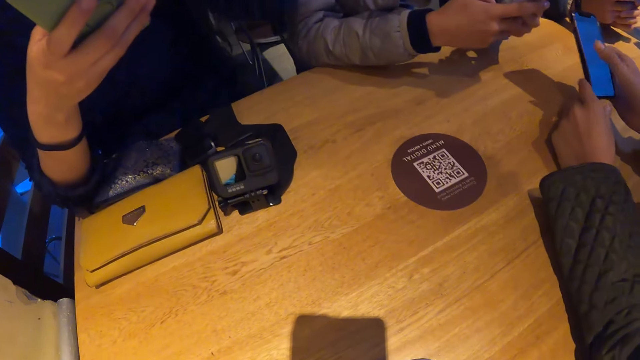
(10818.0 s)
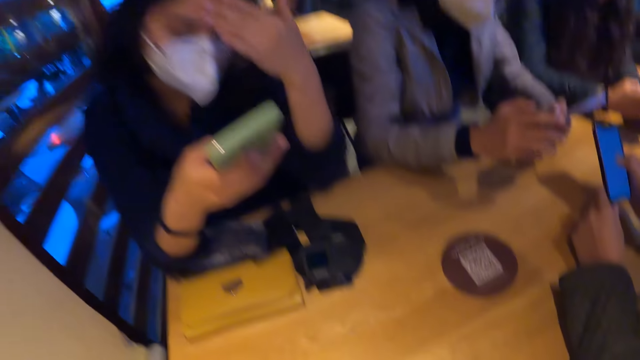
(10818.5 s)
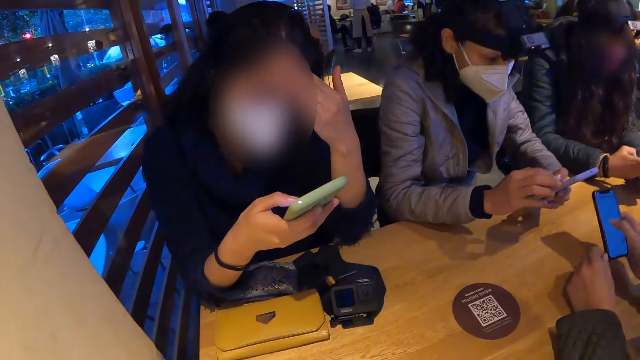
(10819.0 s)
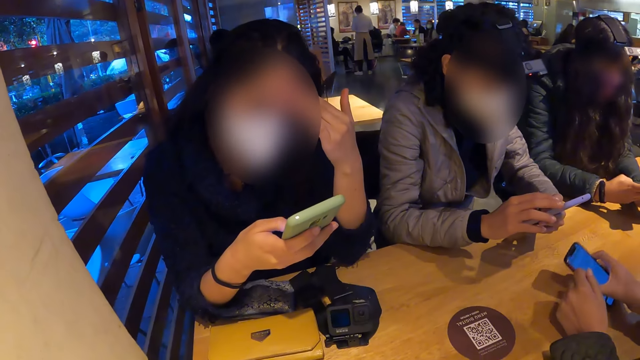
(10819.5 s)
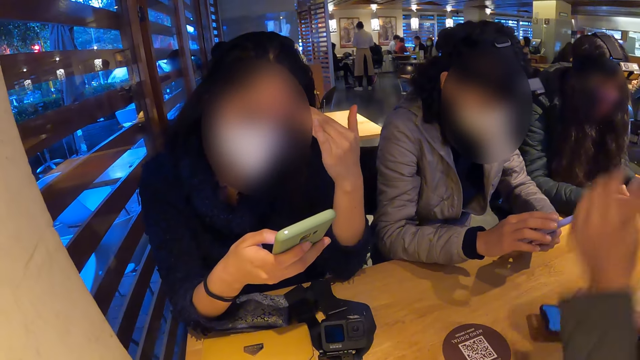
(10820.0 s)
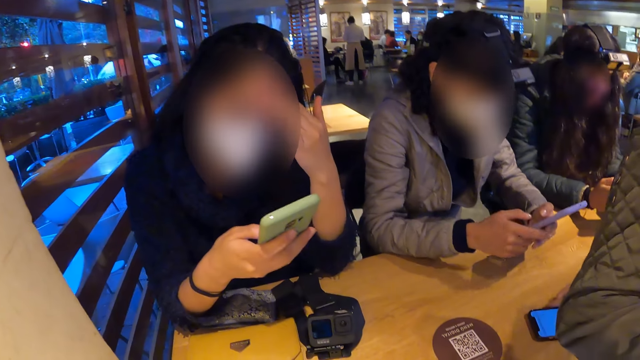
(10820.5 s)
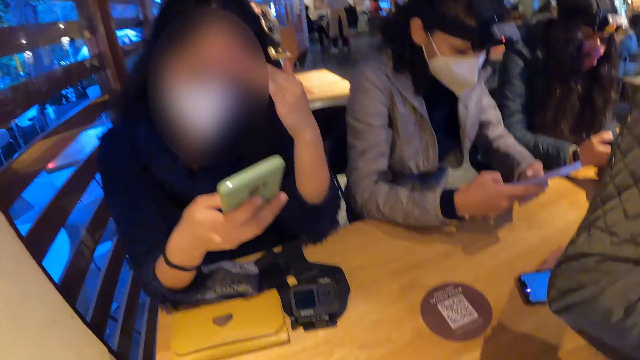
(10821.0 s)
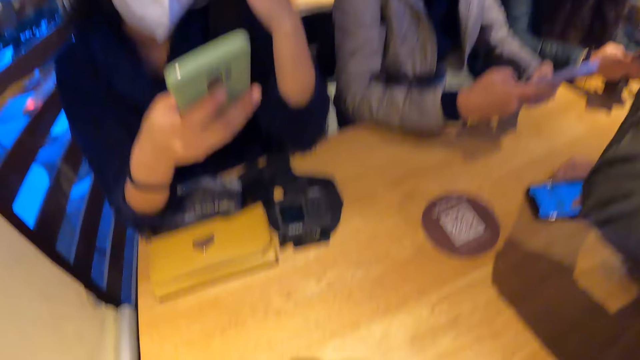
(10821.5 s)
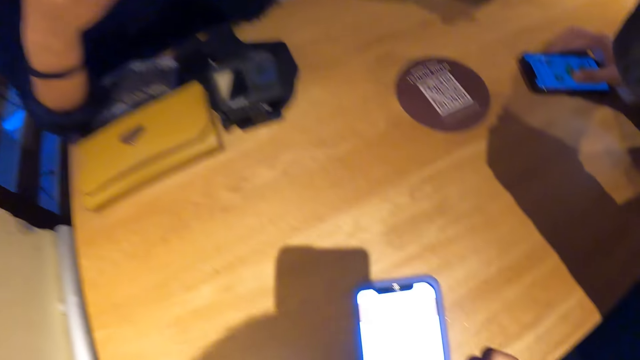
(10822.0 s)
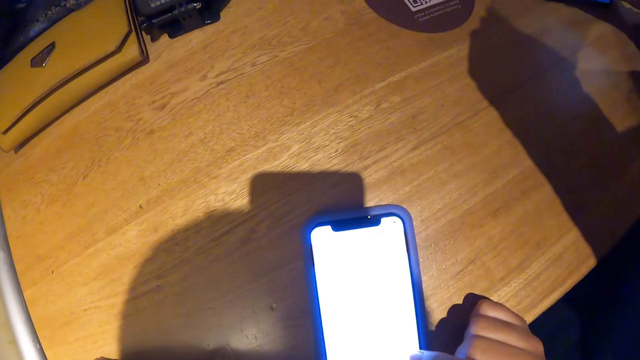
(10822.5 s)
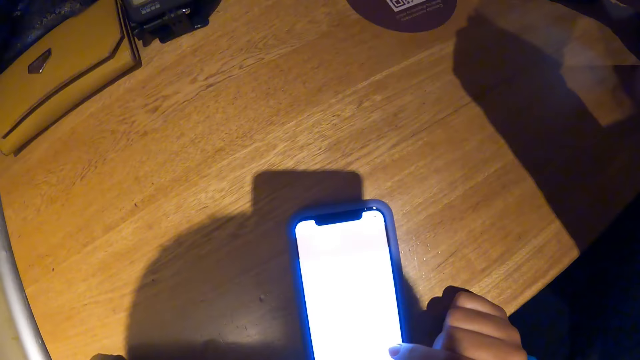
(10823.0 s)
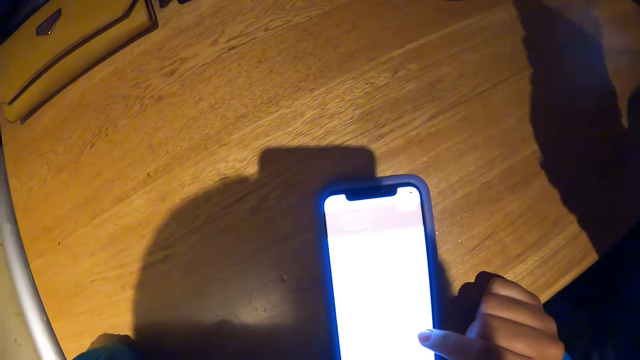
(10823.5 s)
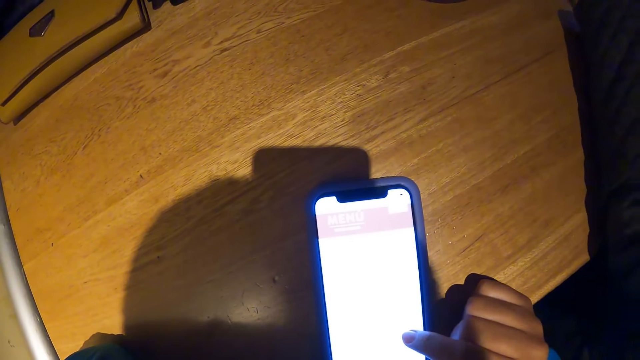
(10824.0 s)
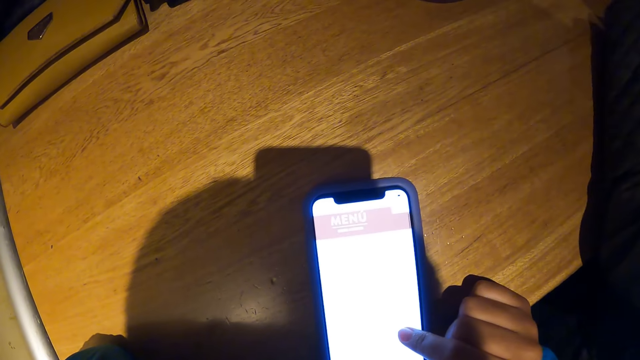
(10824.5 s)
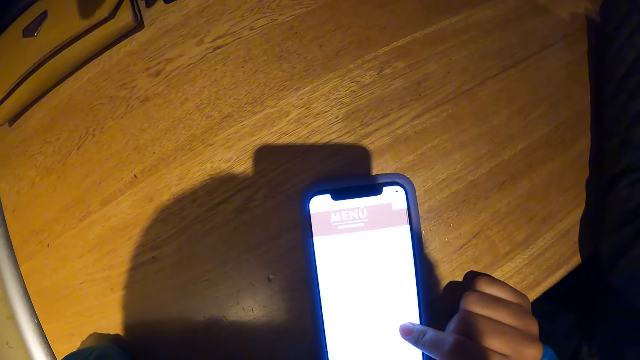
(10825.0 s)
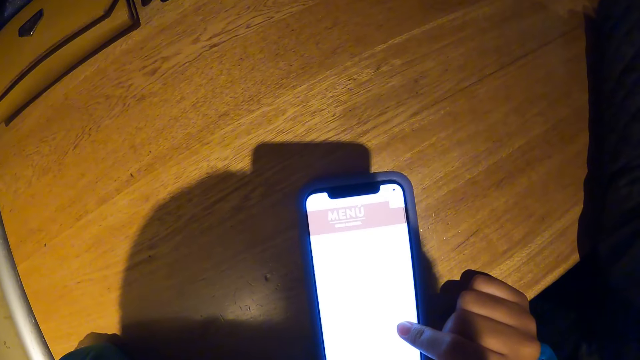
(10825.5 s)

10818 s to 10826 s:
A lady uses her phone. Another lady uses a phone. A woman drops the phone in her right hand on the table. A third lady raises her hand to something.

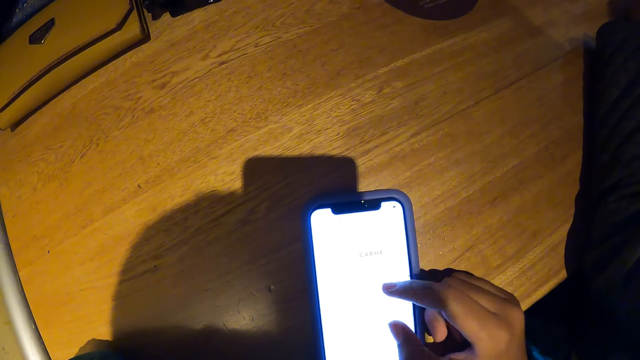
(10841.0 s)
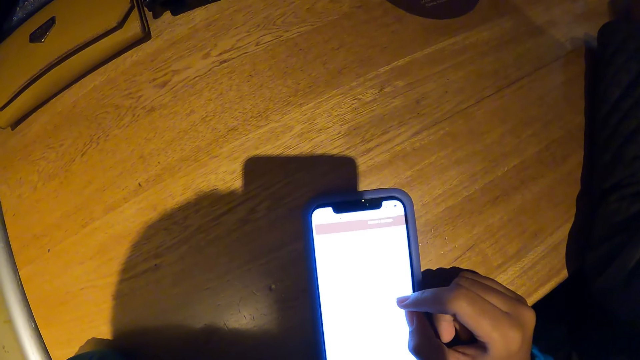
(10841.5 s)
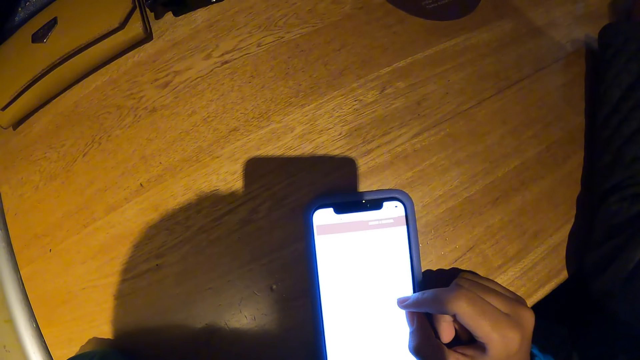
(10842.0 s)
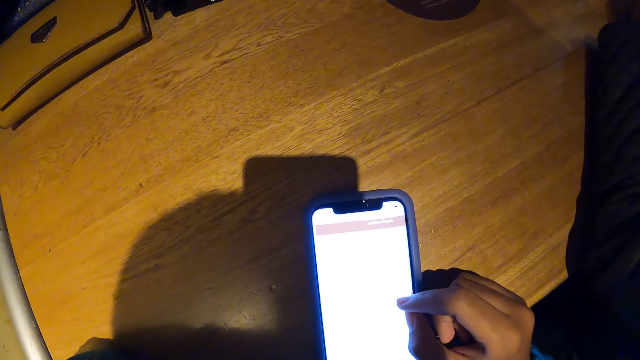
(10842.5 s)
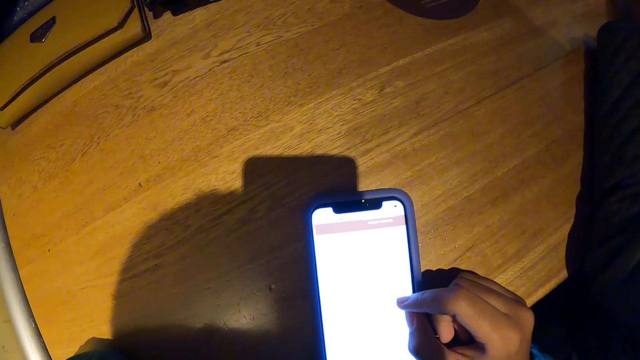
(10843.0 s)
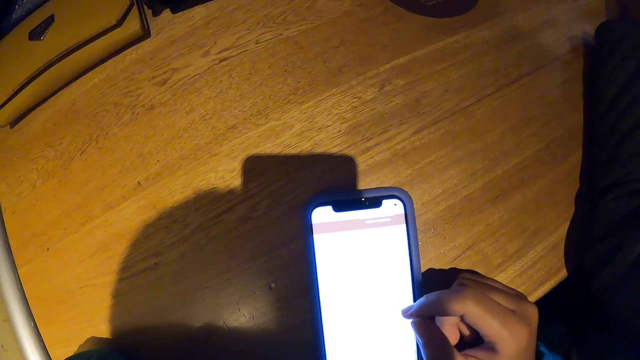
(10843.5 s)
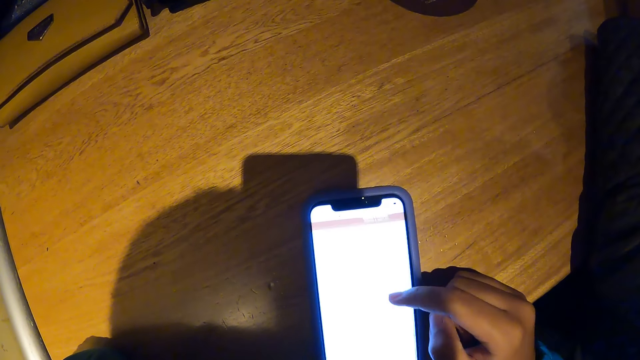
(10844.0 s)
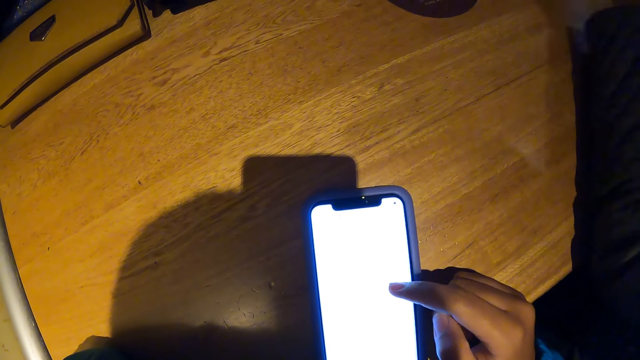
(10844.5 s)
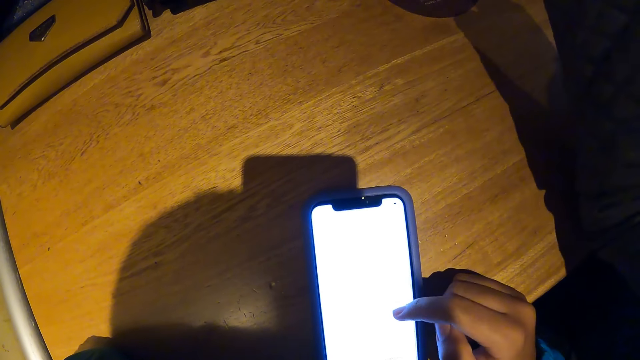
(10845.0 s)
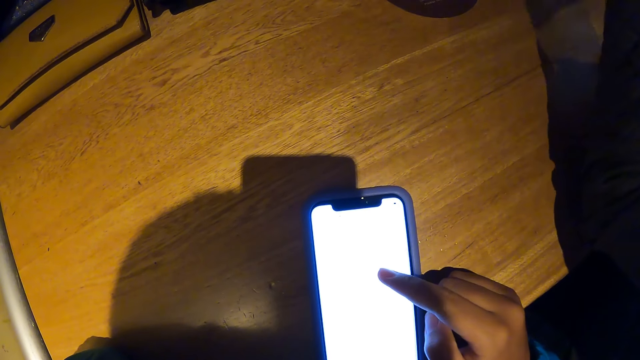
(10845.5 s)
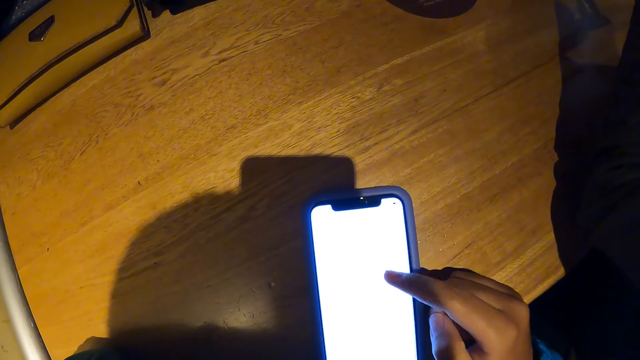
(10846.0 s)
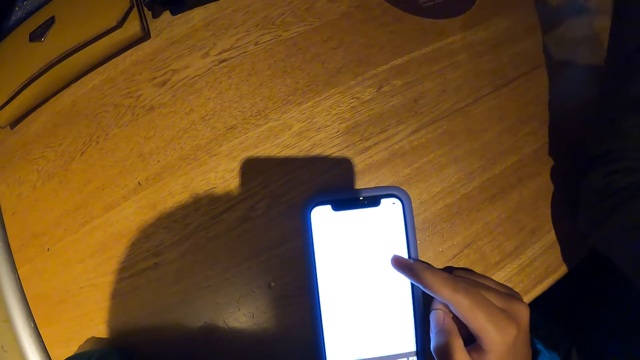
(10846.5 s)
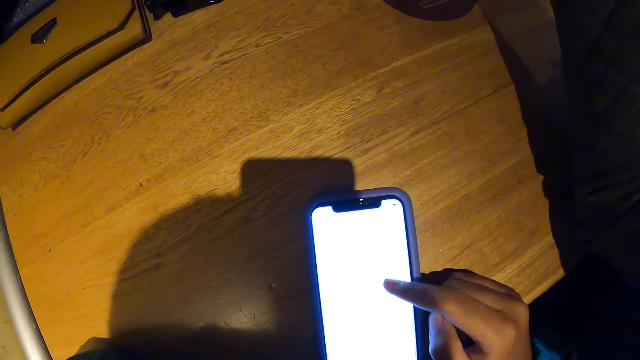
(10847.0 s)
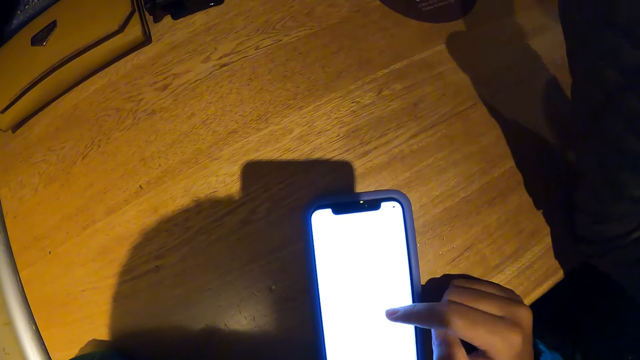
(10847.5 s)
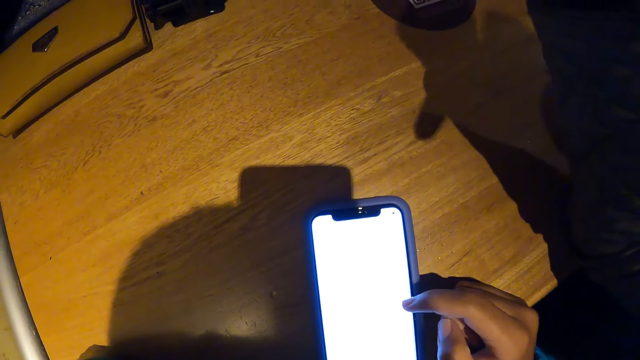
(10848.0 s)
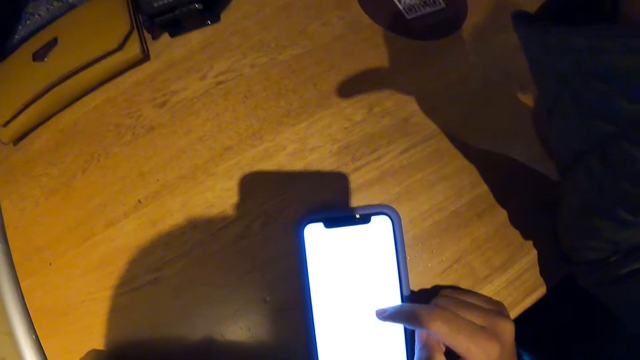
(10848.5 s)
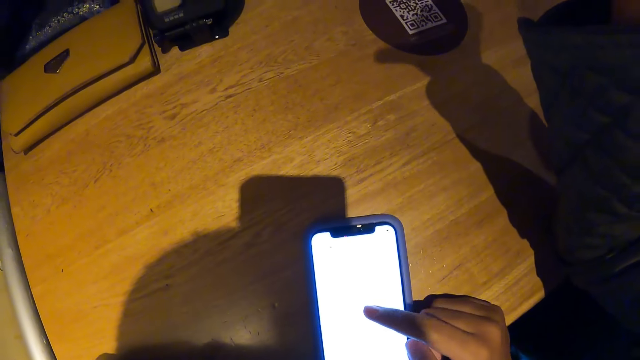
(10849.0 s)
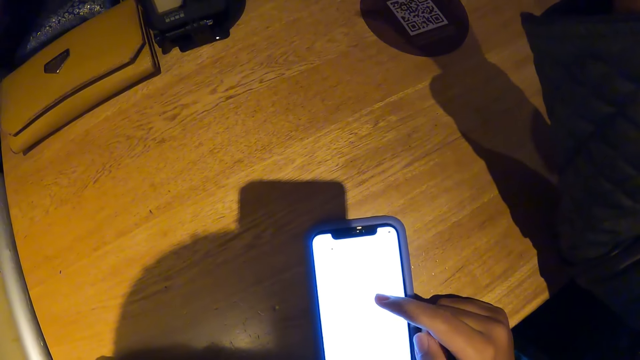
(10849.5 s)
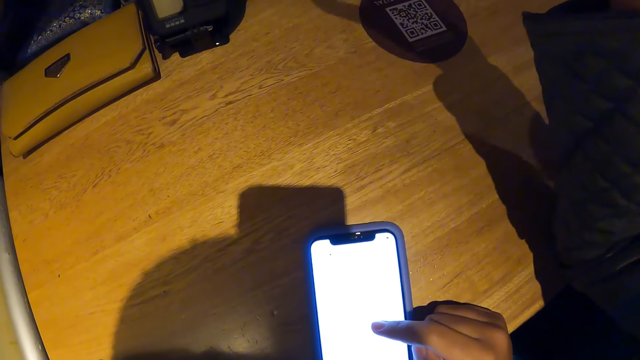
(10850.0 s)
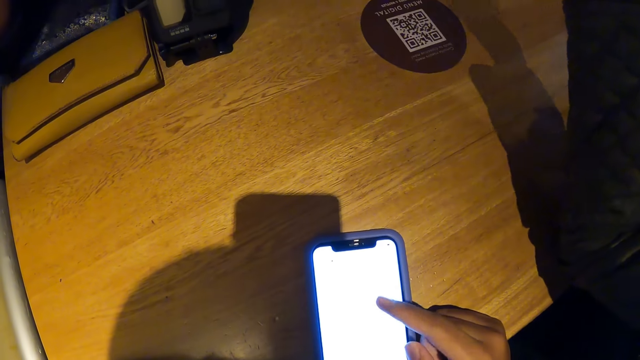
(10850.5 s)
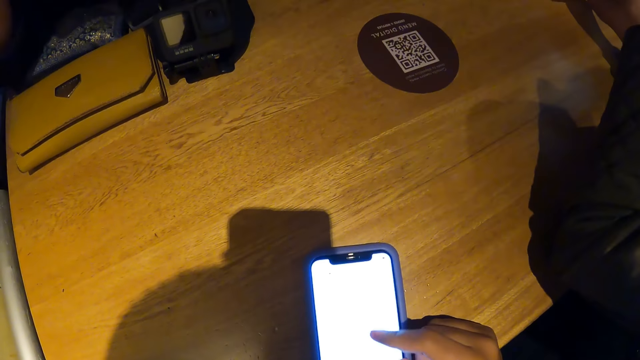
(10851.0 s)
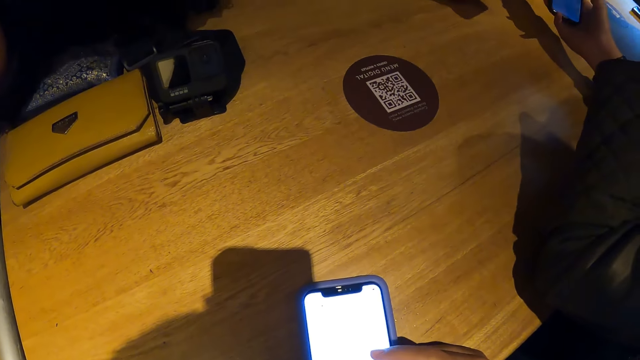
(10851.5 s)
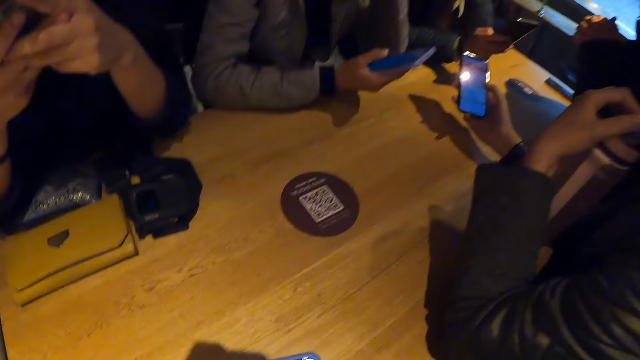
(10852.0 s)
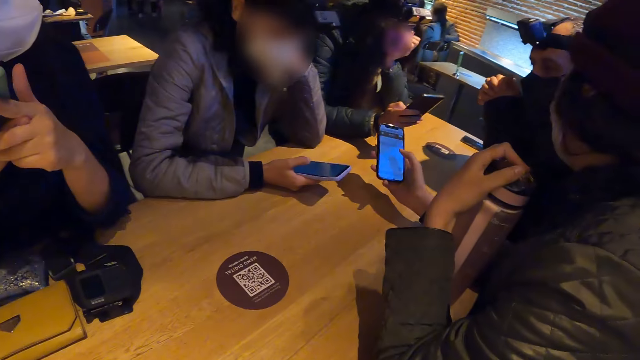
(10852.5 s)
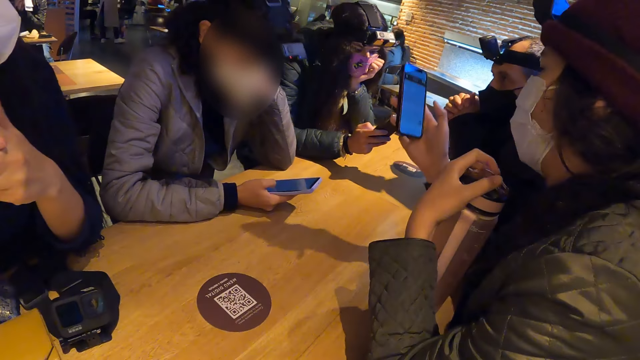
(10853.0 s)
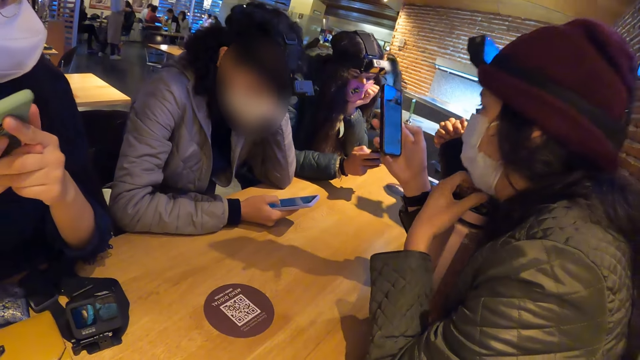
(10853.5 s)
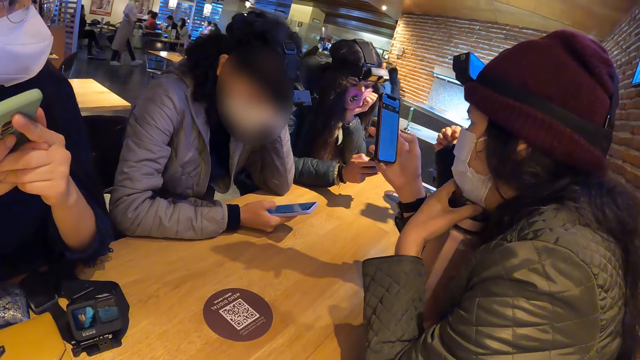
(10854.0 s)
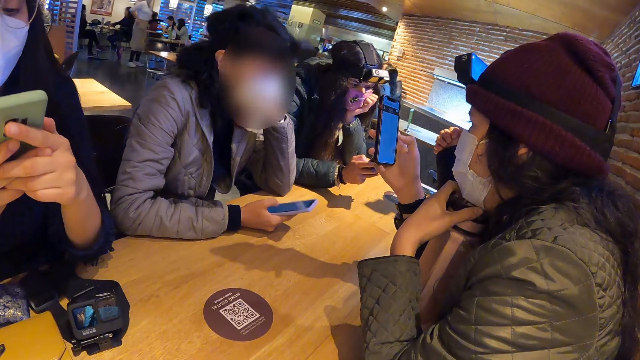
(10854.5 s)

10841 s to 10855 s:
The camera wearer scrolls through the phone. A lady moves her hands. The lady operates the phone with her right hand.
